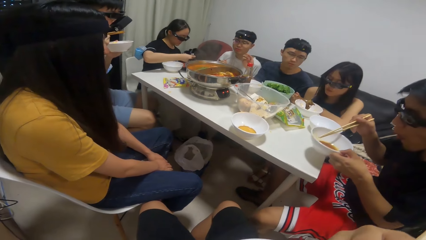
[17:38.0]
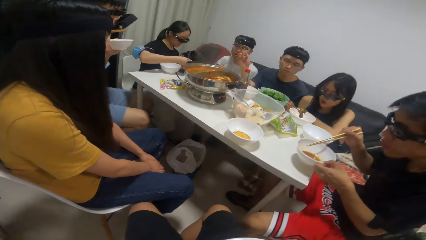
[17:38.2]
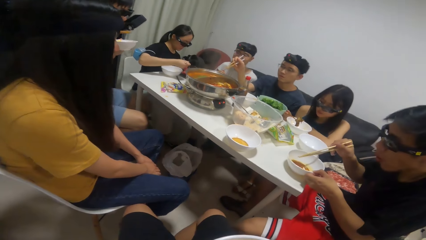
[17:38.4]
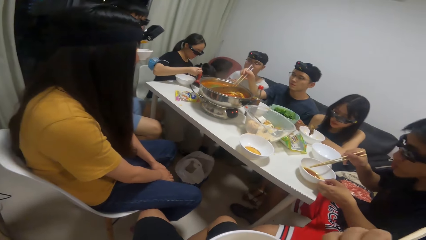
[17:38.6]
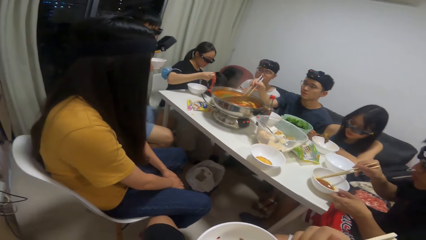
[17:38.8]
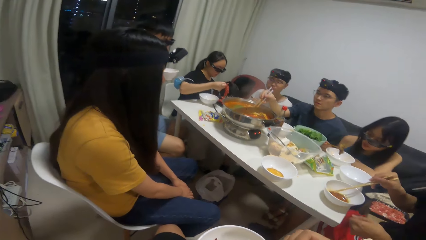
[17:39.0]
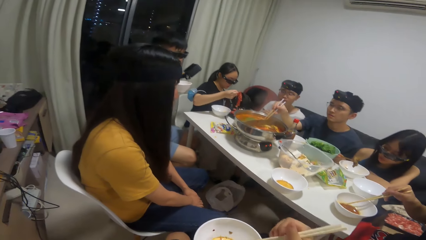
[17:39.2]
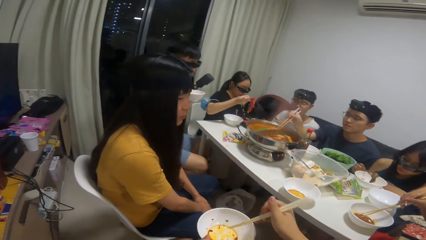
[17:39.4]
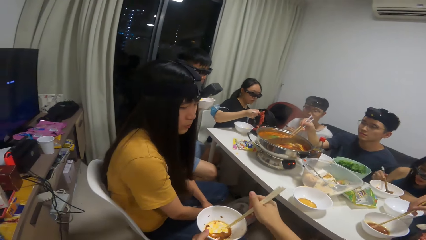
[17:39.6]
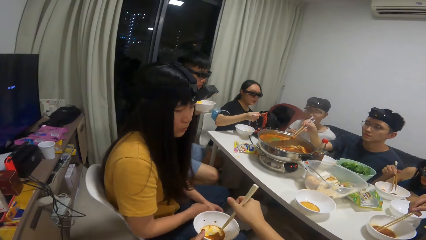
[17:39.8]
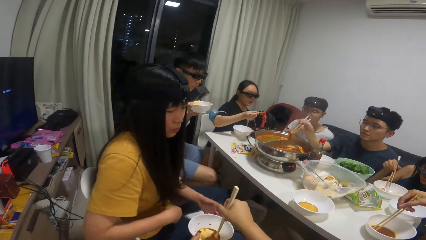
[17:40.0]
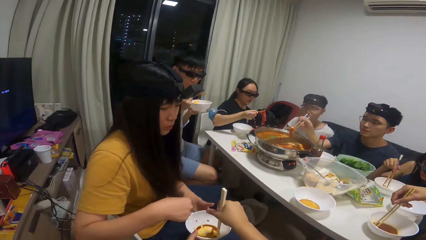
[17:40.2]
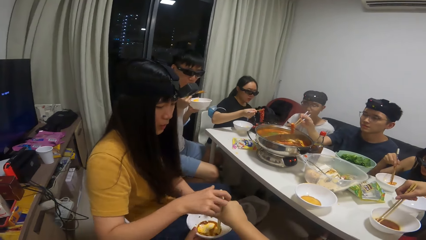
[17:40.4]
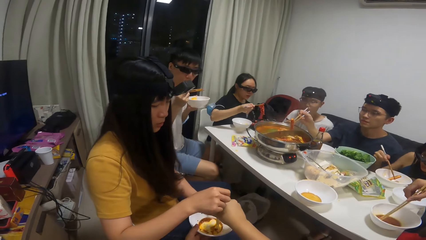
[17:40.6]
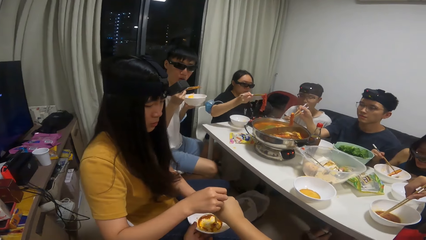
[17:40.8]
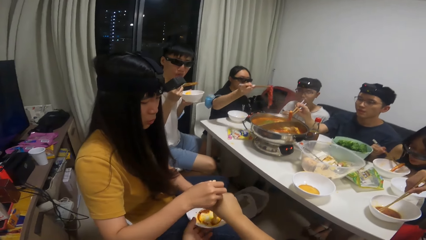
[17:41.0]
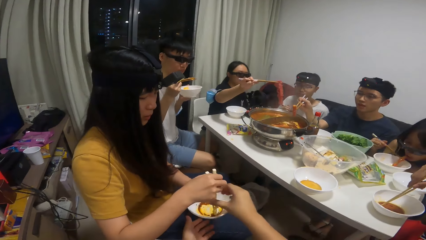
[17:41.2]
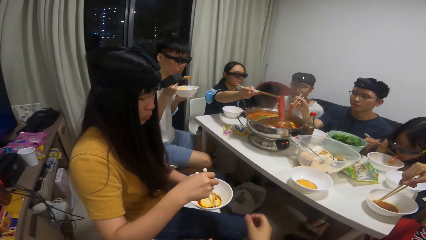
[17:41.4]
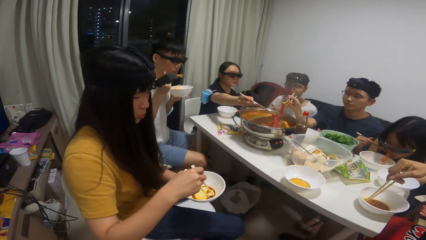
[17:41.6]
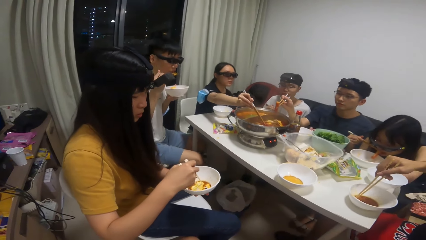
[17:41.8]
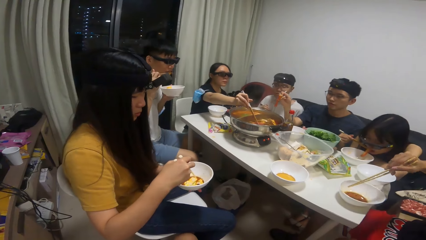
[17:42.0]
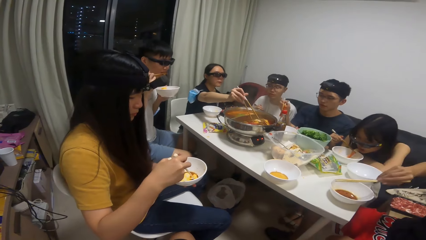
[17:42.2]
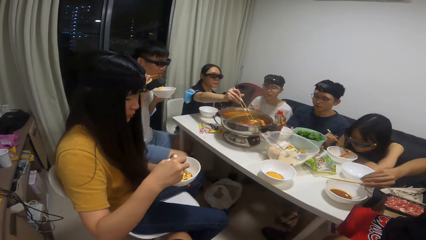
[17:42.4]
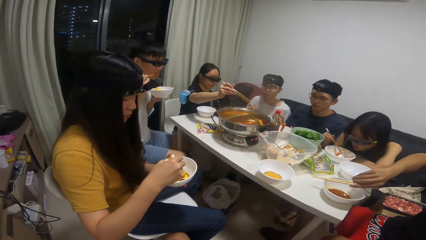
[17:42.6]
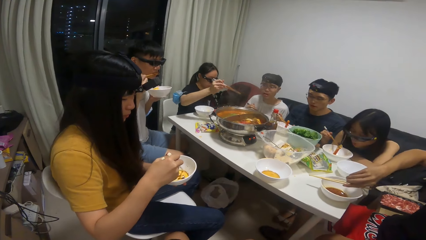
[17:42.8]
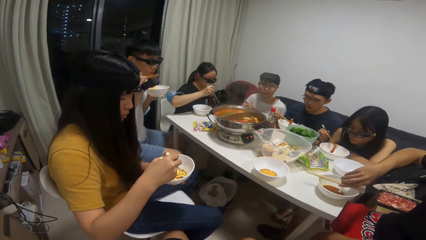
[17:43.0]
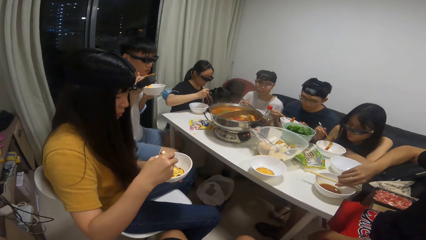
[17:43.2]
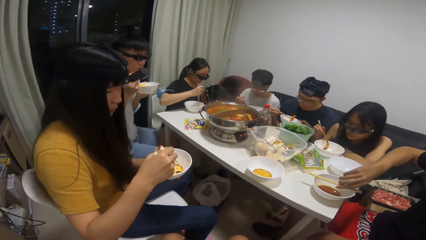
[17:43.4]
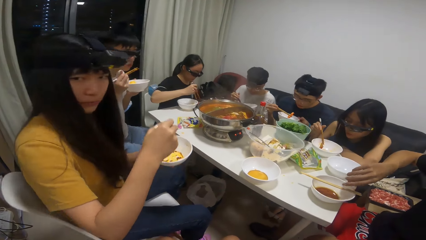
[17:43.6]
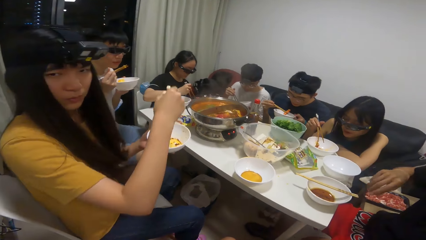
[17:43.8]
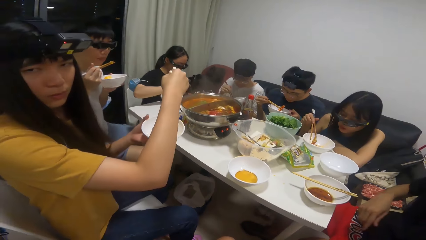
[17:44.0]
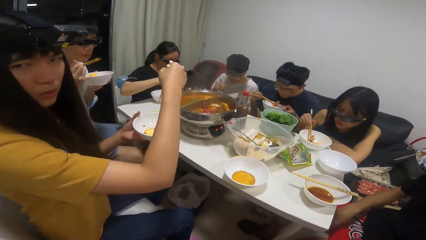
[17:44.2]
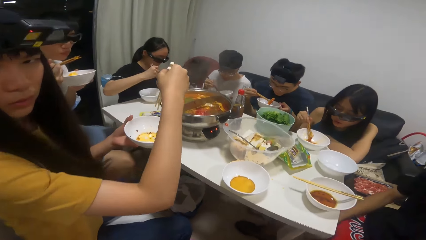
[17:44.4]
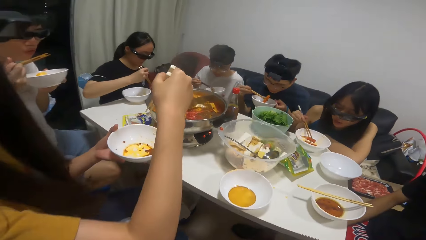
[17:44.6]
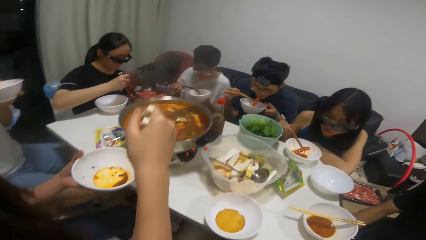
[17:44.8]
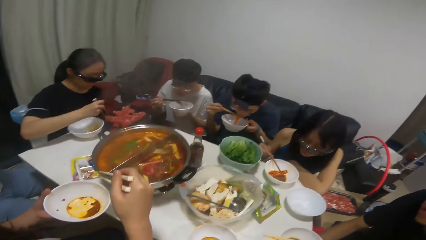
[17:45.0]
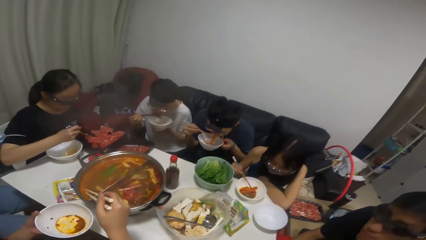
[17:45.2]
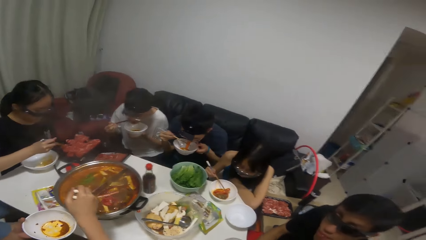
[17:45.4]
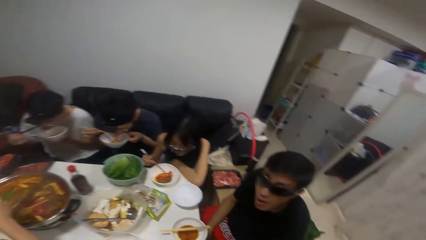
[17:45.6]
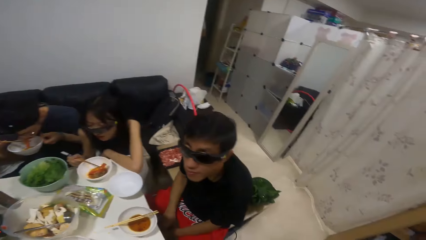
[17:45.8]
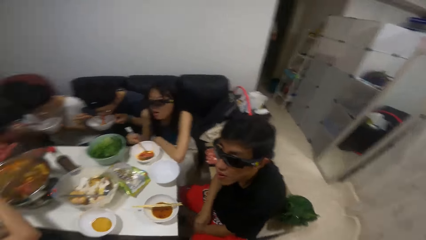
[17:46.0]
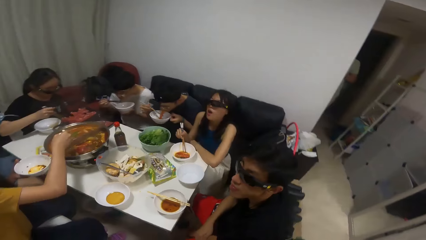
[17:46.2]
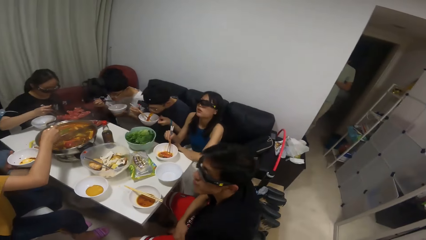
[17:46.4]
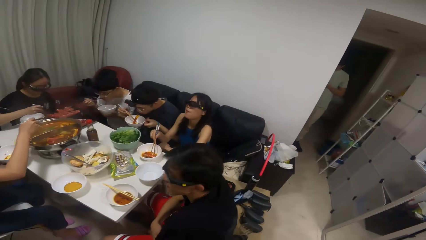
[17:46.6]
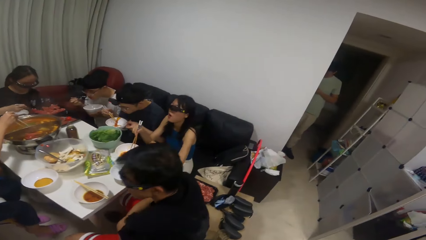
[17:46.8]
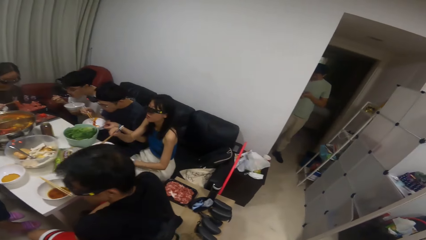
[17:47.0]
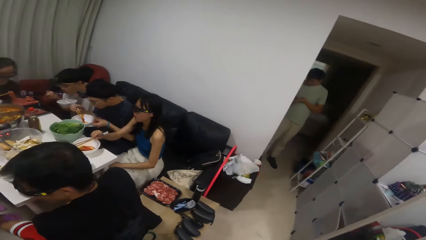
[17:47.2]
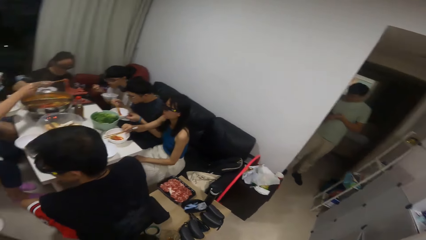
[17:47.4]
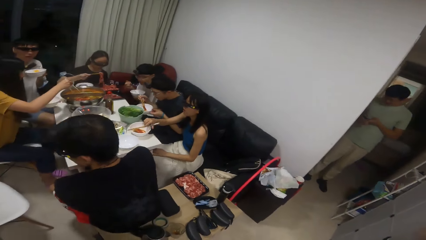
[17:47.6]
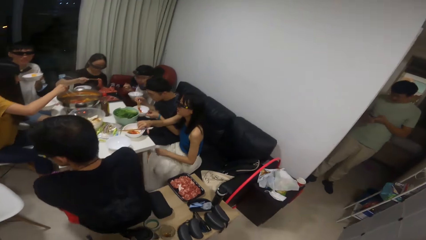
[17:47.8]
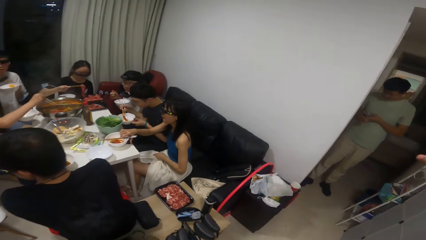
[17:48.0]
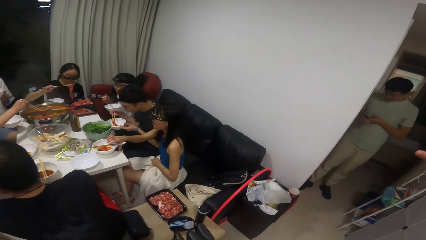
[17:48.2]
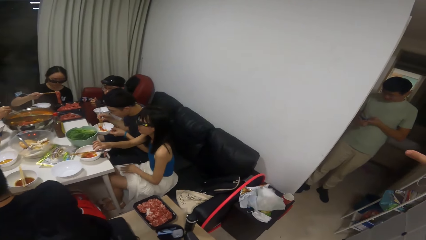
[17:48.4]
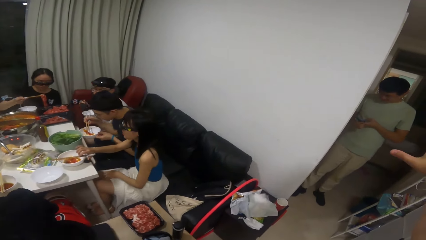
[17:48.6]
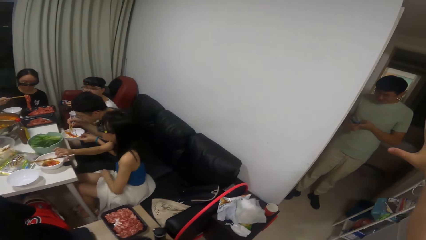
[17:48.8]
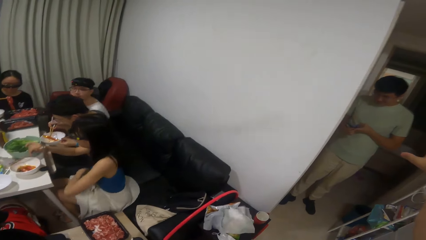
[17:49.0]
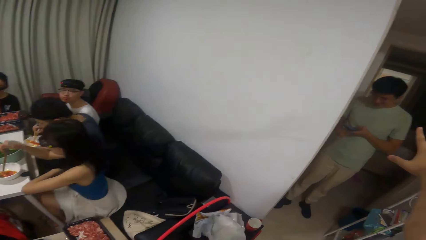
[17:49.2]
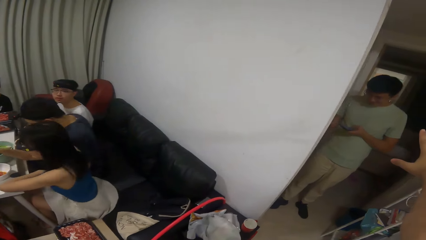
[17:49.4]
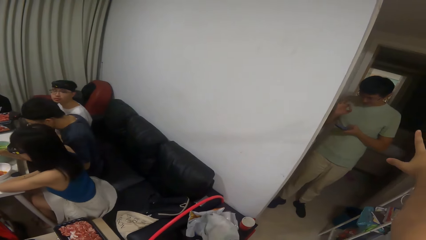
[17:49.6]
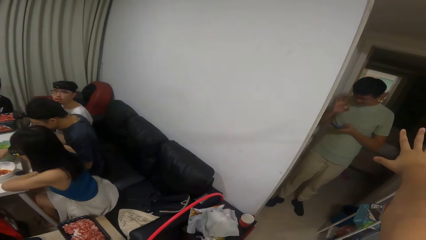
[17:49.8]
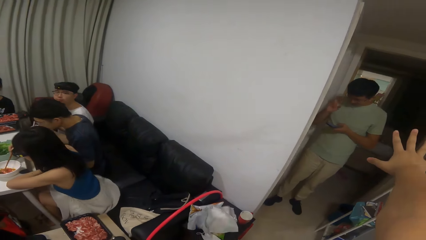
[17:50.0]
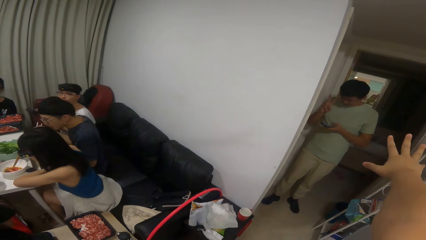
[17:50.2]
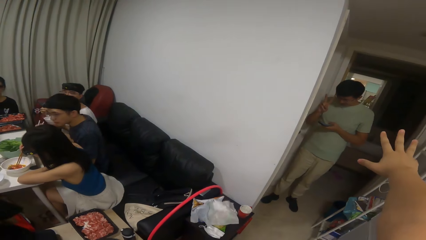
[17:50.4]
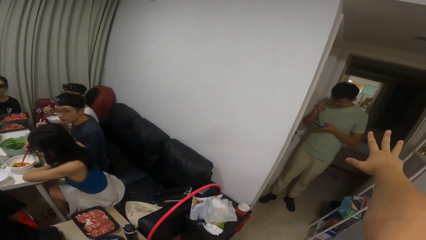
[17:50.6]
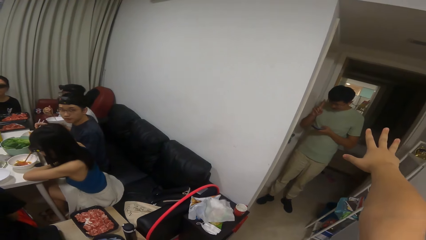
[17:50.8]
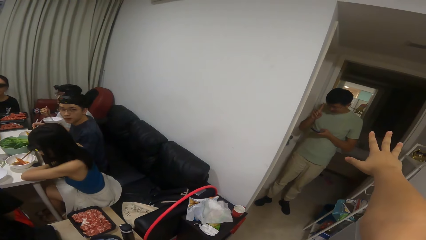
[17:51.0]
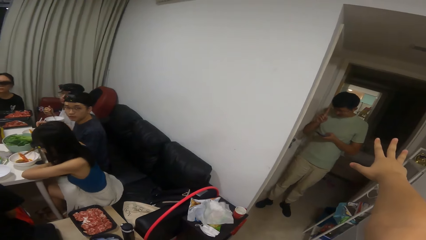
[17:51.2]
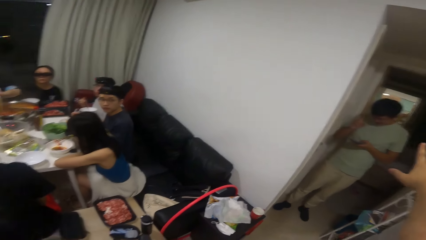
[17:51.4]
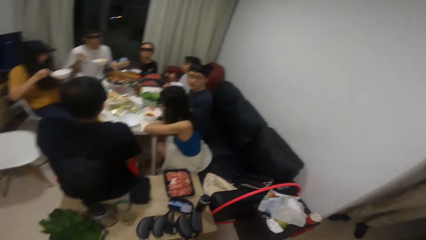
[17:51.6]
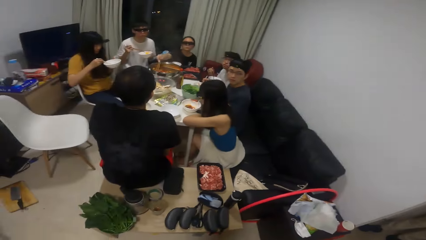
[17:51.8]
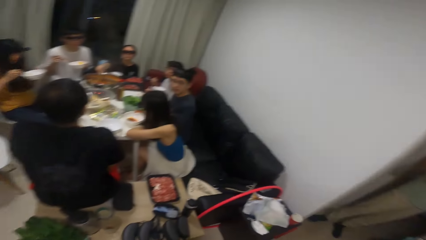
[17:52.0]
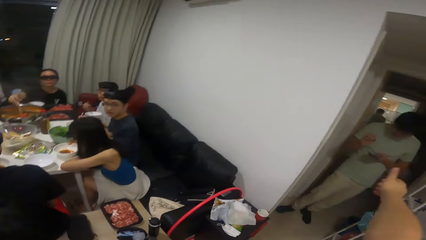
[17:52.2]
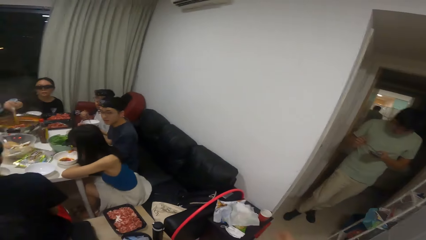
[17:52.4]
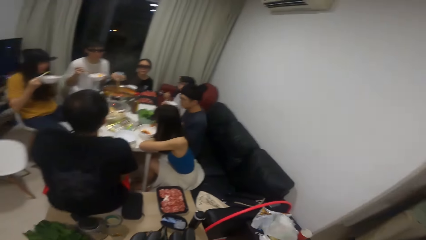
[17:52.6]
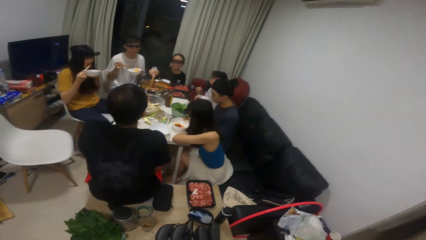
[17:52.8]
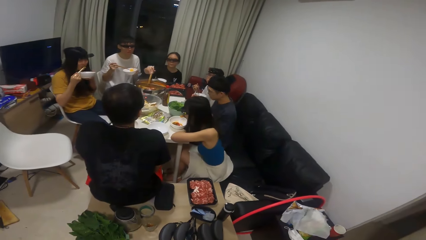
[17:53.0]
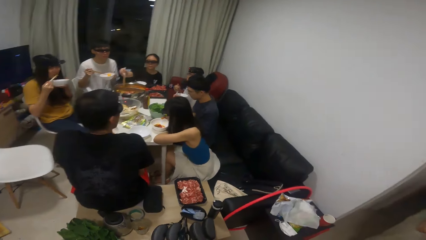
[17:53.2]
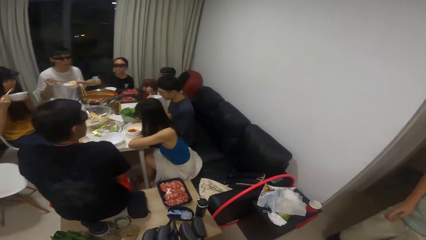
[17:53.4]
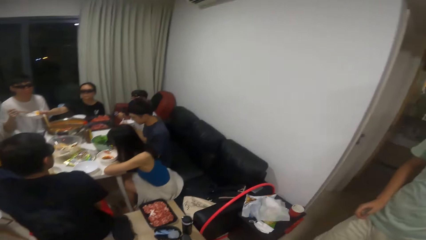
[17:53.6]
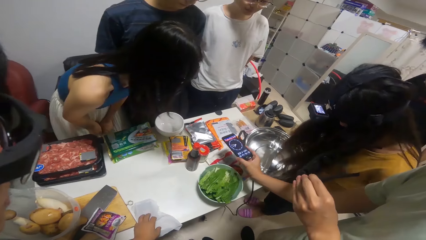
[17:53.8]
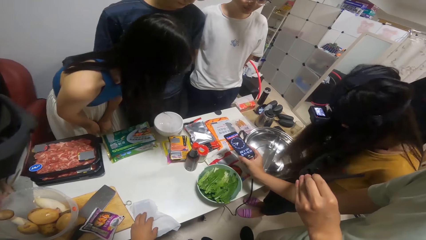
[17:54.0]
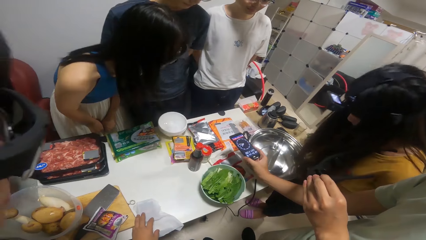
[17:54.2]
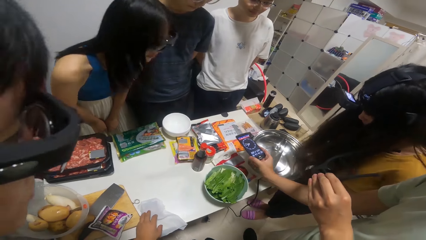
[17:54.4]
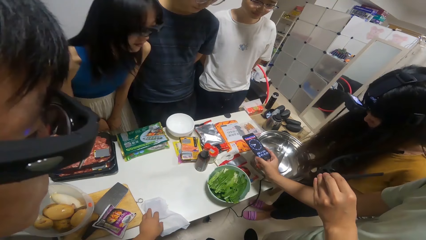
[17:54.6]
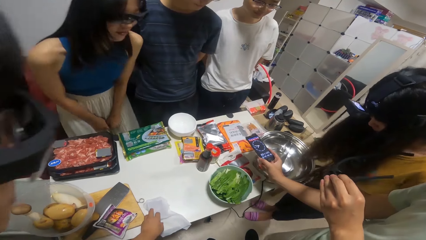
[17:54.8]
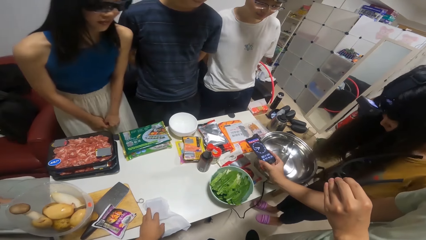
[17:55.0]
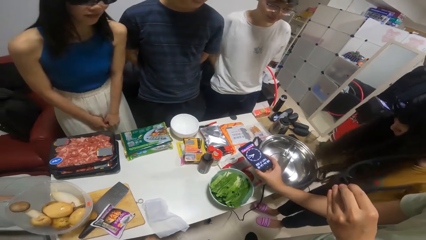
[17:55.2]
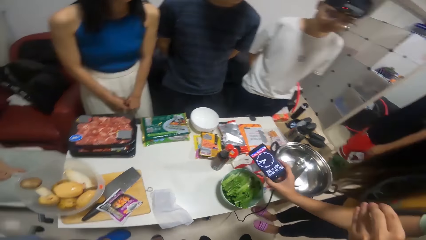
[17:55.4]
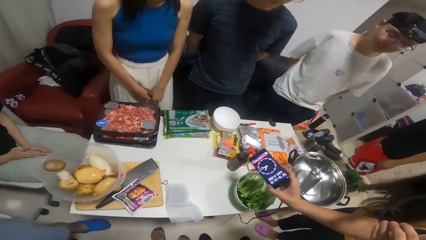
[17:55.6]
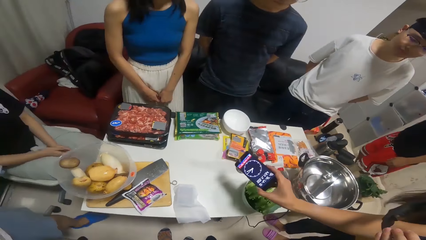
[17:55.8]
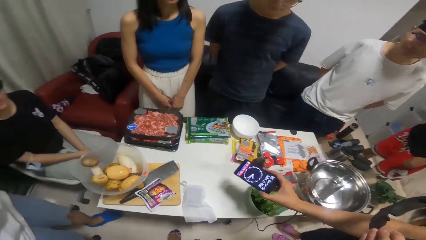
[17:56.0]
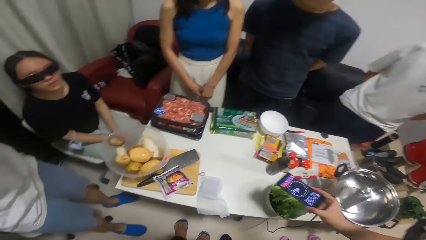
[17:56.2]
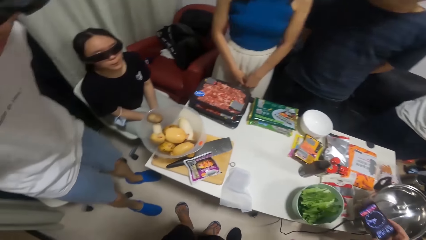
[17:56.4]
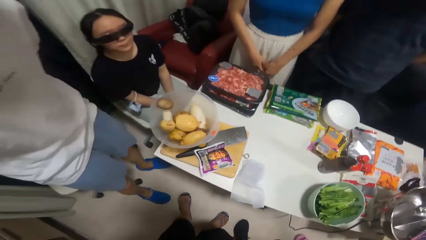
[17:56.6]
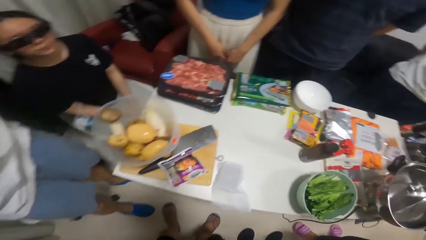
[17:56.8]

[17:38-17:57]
A woman takes a piece of meat from the bowl on the table. The camera wearer gives another woman the plate and chopsticks. A man takes some food from the pot of soup on the table with the chopsticks. The first woman puts the piece of meat into the pot of soup on the table. Another man puts the chopsticks on the plate on the table. The first man eats the food from the plate with the chopstick. A third man eats the food from the plate with the chopstick. The camera wearer walks around. The first woman takes a piece of meat from the bowl on the table. A third woman places the chopsticks on the plate on the table. The camera wearer raises his right hand towards a fourth man. The third woman takes the chopsticks from the plate on the table. The camera wearer talks to a person. The first woman puts the piece of meat into the pot of soup on the table. The camera wearer looks around. The second woman eats the food from the plate with the chopstick. The fourth man holds a timer in his right hand.
